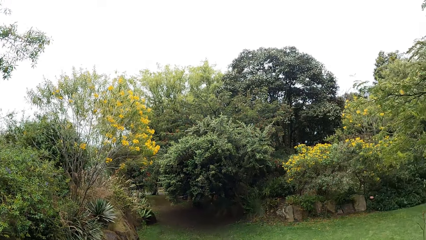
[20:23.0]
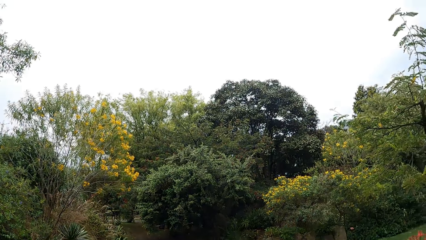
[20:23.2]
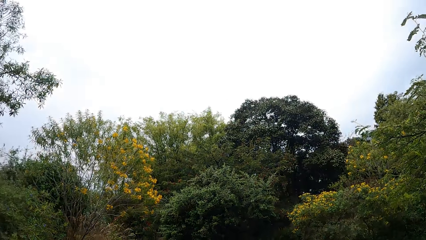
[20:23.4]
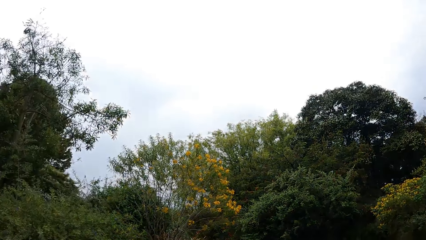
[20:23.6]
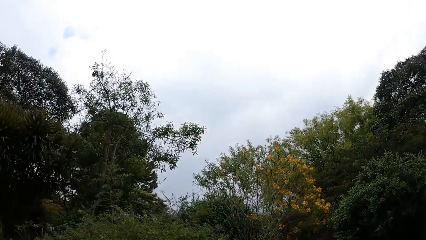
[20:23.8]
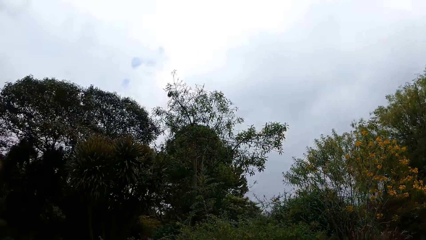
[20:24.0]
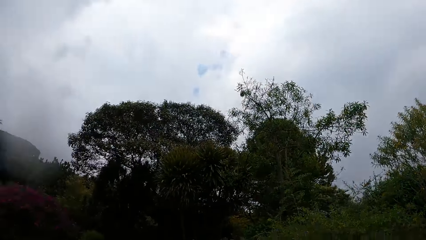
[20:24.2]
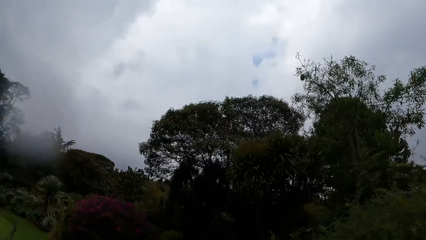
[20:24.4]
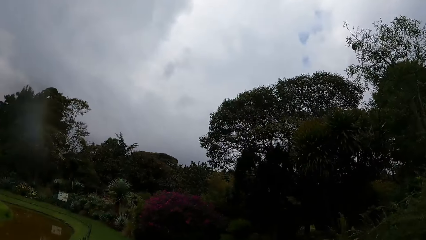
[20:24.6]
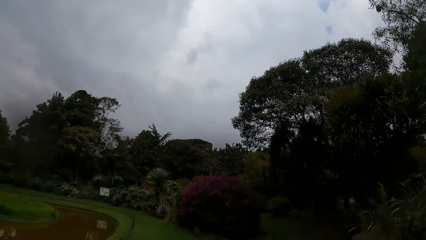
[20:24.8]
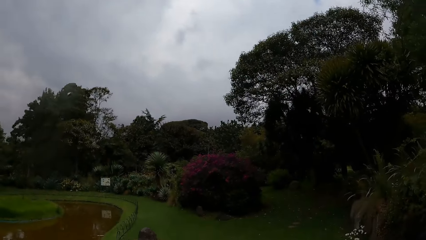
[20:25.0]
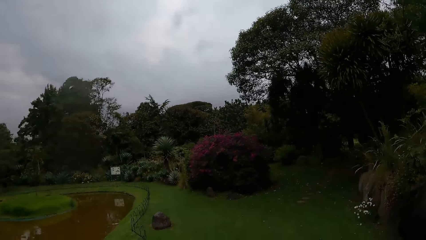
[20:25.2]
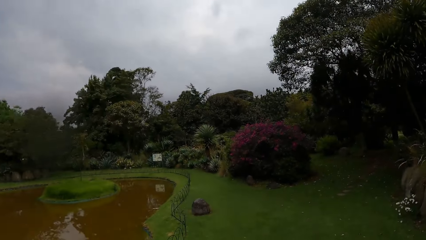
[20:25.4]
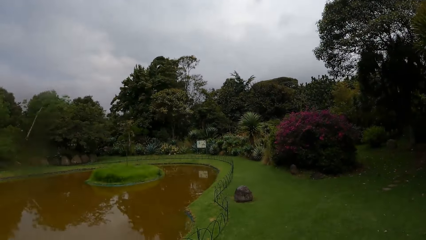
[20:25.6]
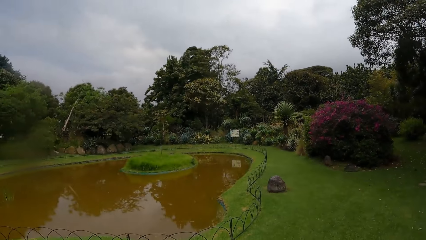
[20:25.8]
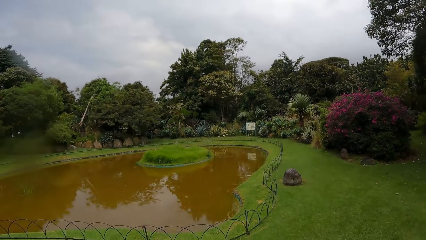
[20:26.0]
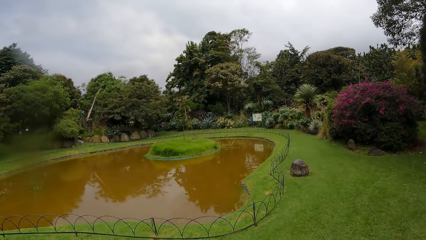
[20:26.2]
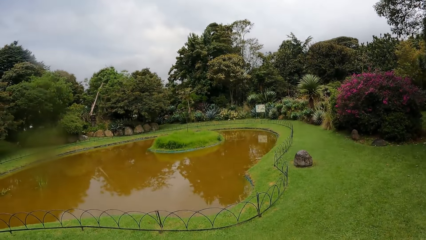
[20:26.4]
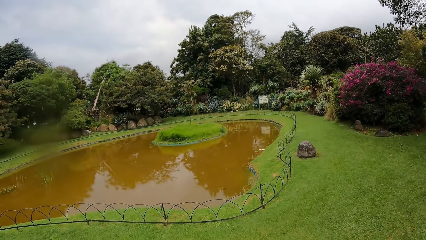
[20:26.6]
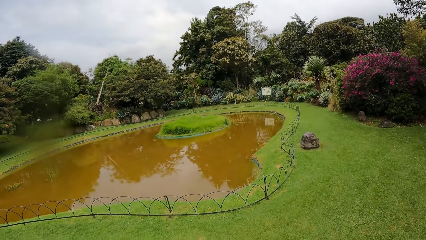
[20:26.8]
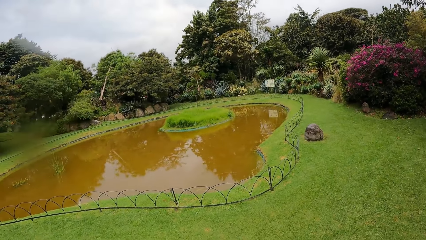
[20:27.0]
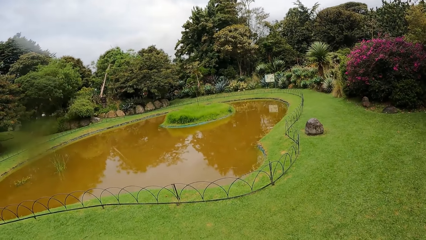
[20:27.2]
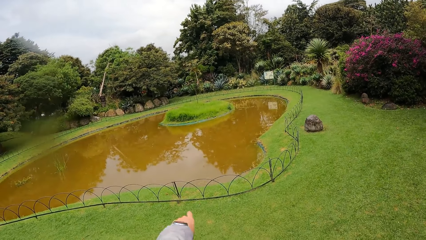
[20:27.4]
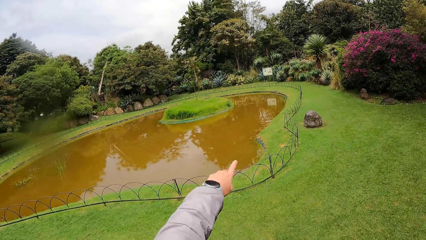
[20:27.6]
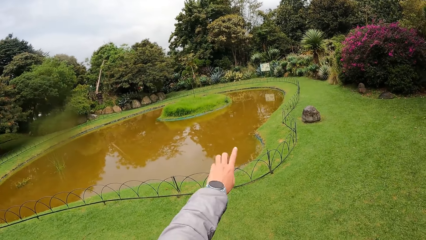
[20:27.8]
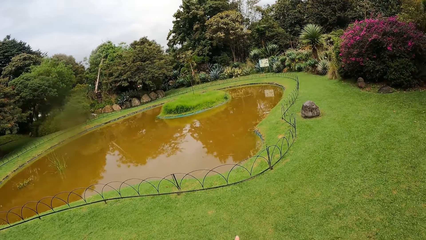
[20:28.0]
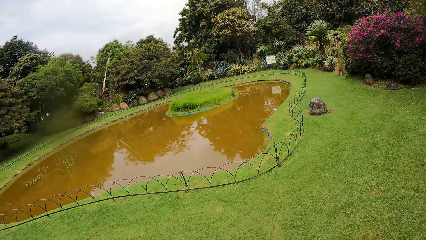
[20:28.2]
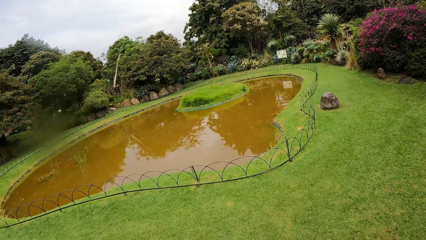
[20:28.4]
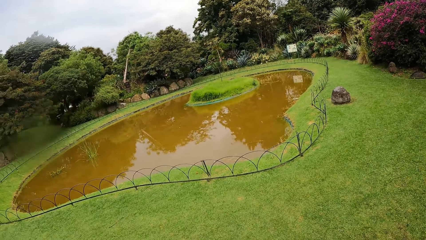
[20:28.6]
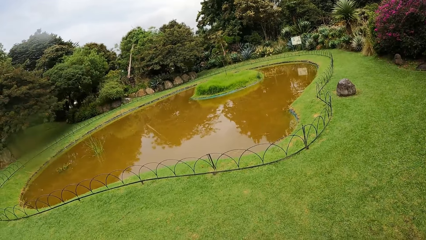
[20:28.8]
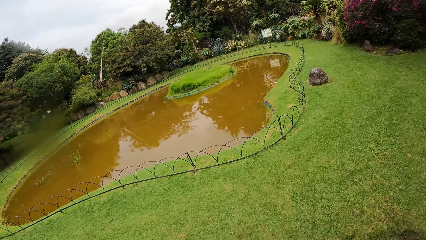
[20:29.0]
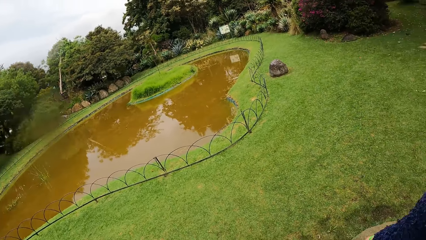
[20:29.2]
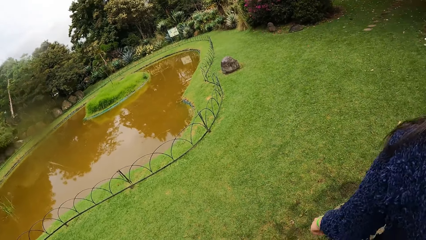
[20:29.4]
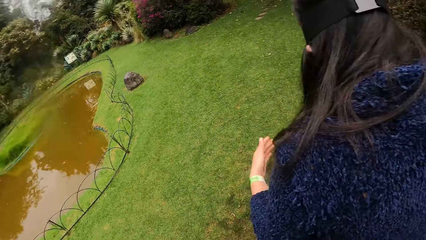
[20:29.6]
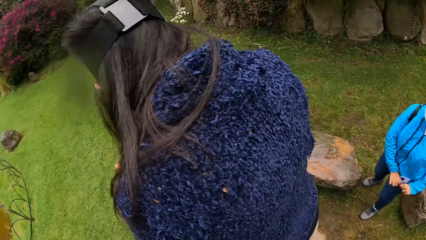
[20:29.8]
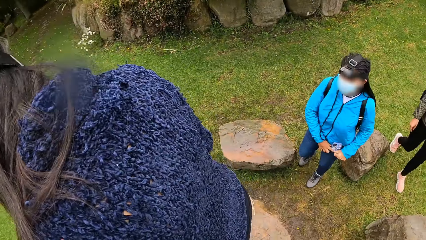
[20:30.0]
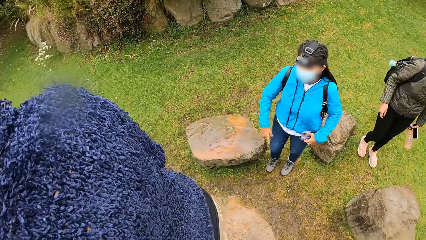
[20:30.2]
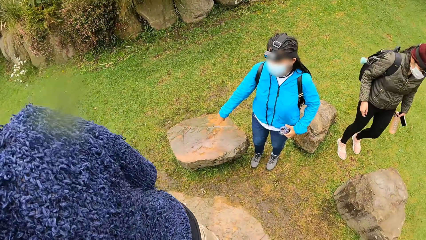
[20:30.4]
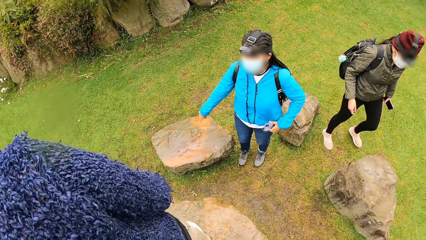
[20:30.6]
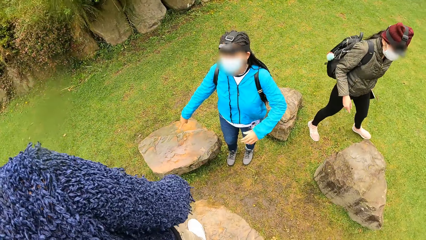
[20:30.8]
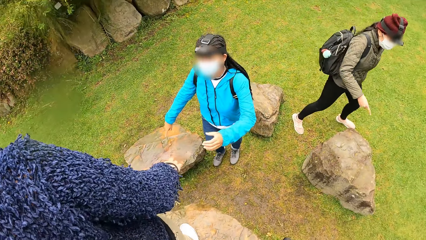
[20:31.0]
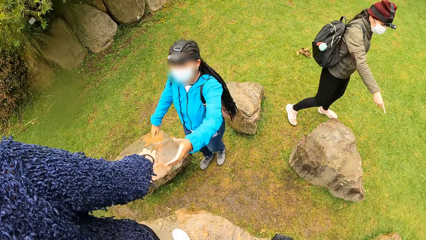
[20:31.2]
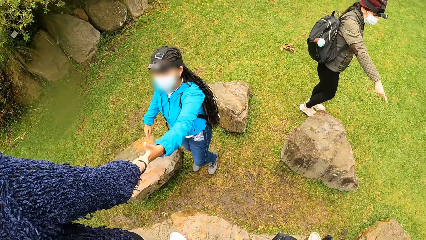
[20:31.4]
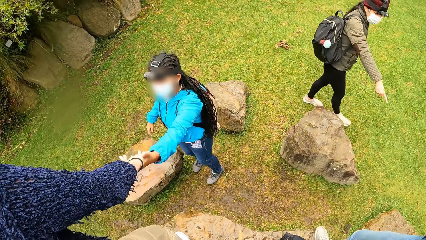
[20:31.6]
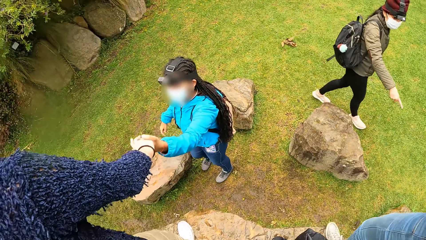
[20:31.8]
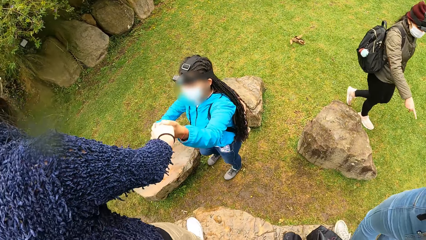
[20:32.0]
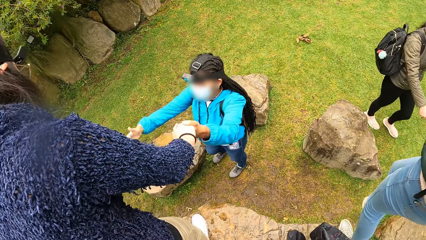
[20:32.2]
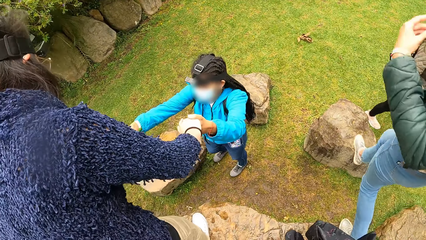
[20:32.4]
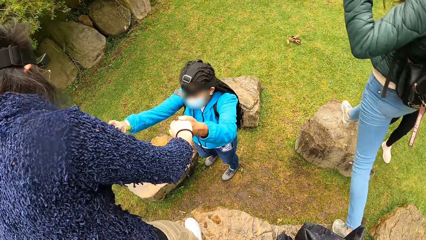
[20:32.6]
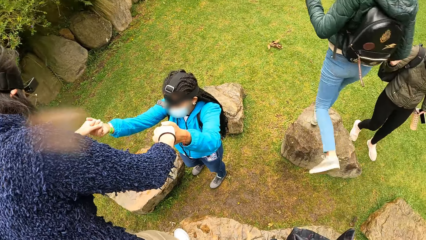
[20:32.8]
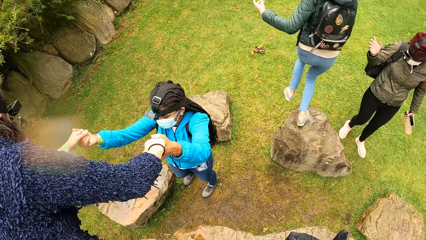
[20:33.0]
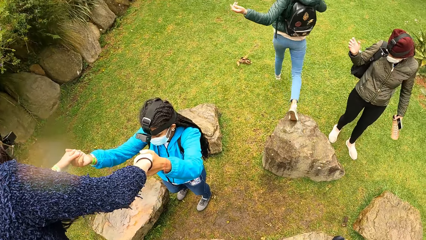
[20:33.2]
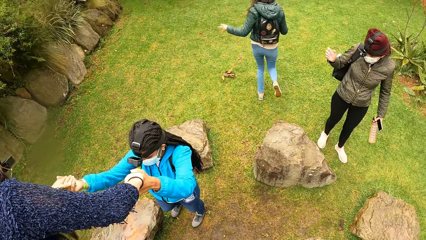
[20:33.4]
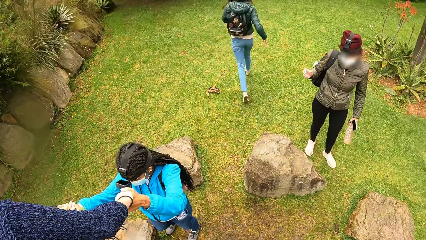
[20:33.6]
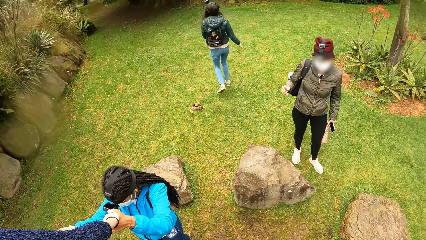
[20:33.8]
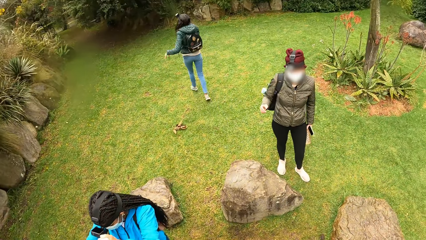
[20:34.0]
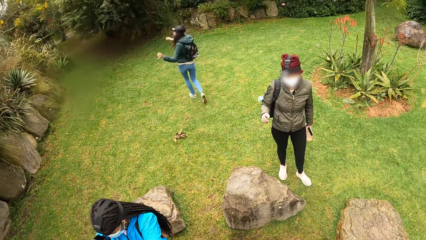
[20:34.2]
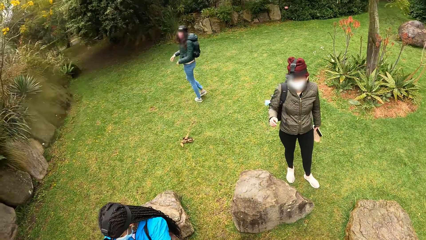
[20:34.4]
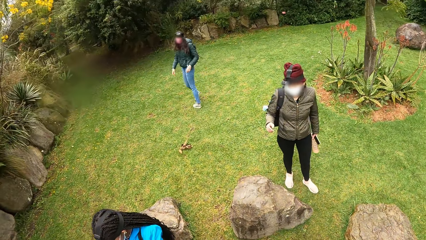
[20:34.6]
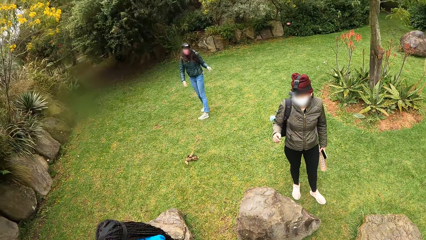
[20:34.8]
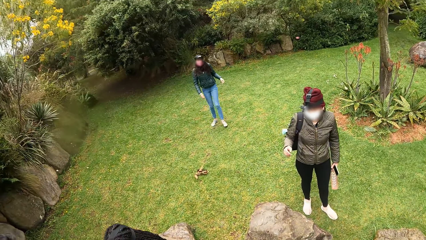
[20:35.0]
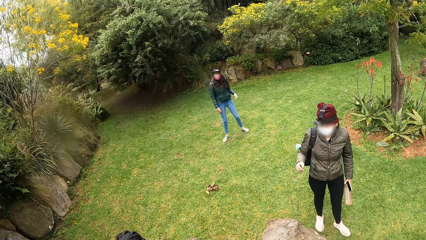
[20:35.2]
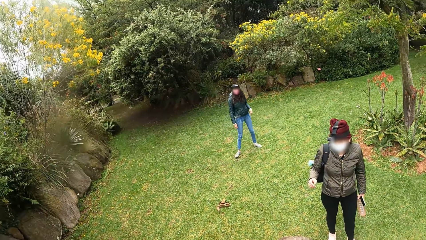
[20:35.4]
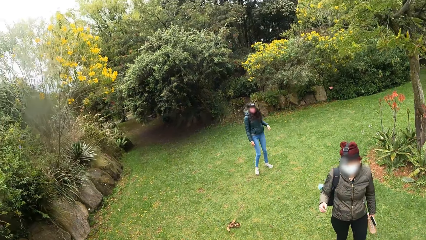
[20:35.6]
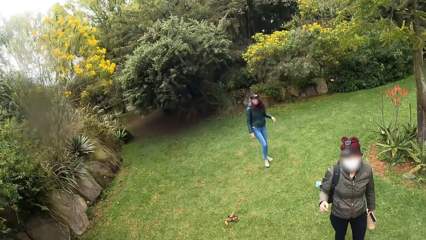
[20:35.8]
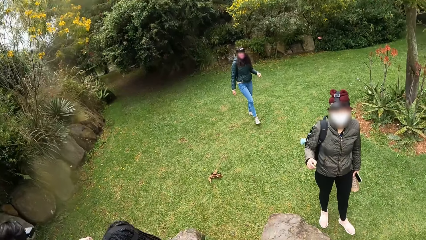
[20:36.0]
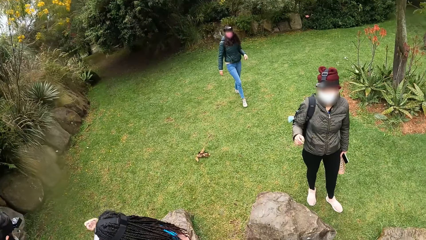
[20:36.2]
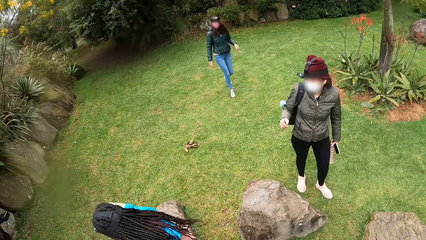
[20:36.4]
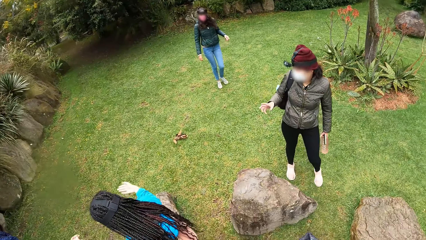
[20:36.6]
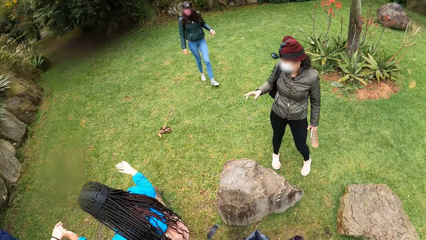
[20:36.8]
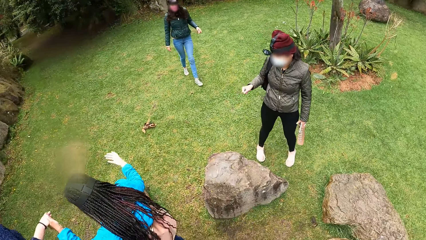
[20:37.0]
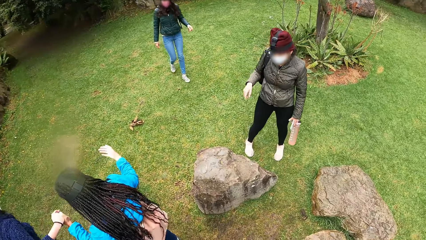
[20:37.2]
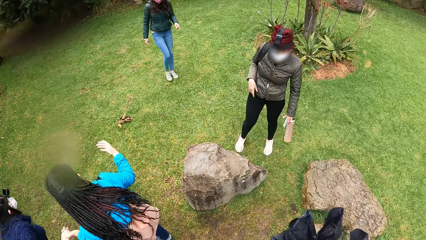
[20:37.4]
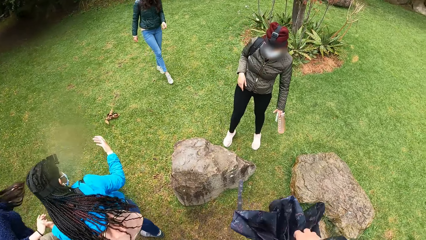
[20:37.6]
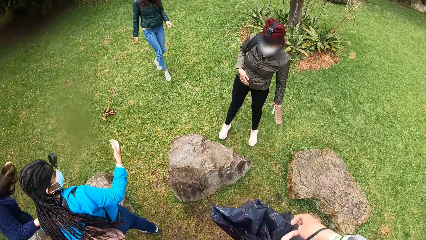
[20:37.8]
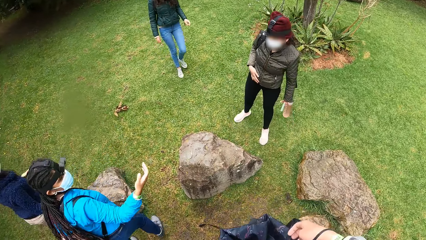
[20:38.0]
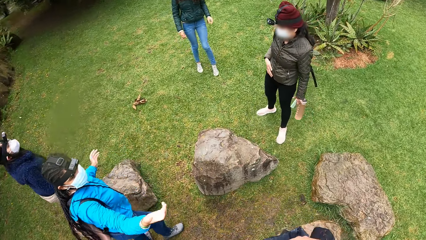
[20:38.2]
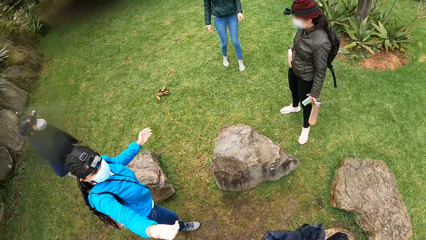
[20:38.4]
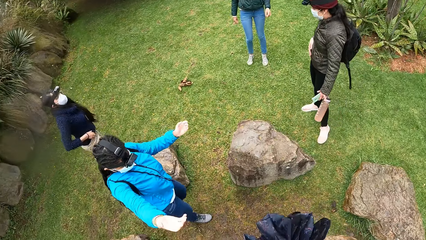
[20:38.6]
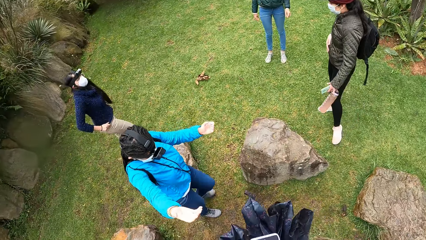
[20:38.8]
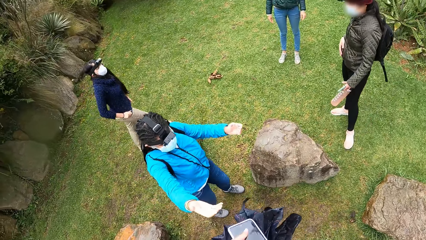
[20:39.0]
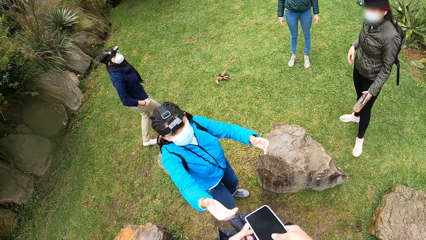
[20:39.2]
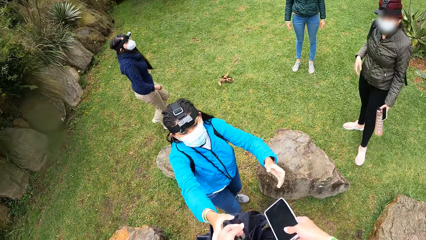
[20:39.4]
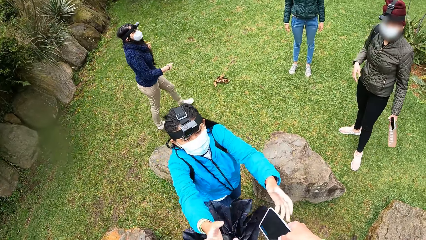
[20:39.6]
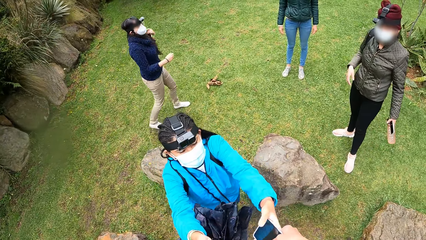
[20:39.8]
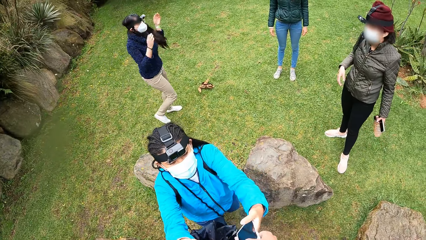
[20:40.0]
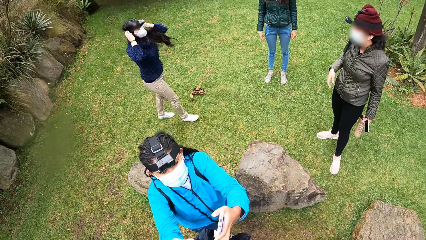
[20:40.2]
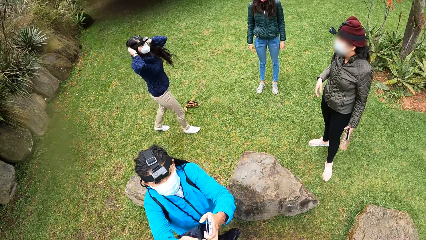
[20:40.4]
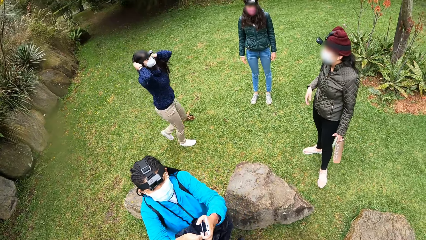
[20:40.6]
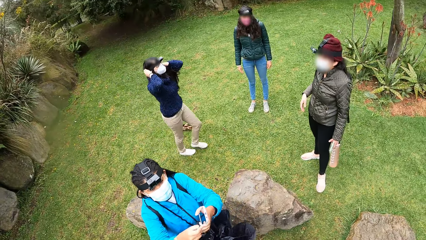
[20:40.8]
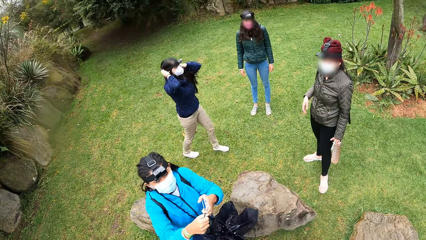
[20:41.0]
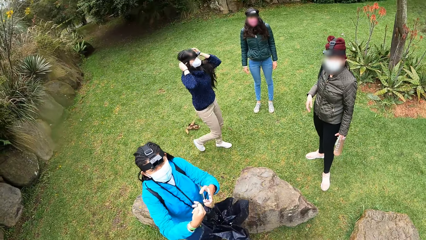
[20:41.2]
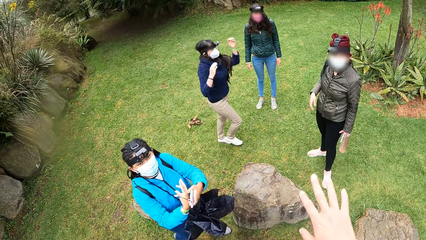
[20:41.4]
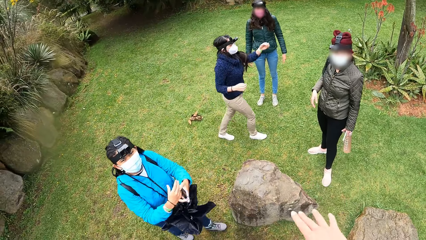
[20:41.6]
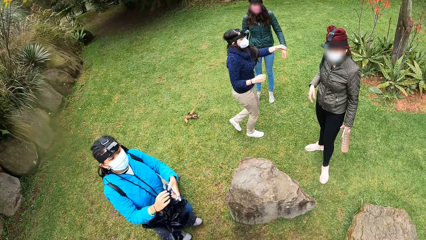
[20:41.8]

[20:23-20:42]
A woman grabs the left hand of another woman with her right hand. A third woman jumps from the rock to the rock. The first woman grabs the right hand of the second woman with her left hand. The third woman jumps from the rock to the ground. The camera wearer passes the phone in her left hand to her right hand. She passes an umbrella in her left hand to the second woman. The second woman picks a bag from a fourth woman. The camera wearer passes the phone in her right hand to the second woman. The first woman adjusts a camera on her head with her hands. The second woman picks the phone from the fourth woman. The second woman puts the umbrella in her left hand around her right wrist.
